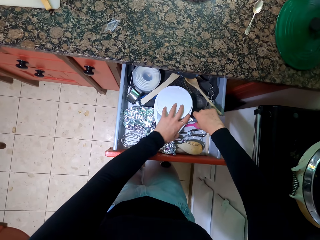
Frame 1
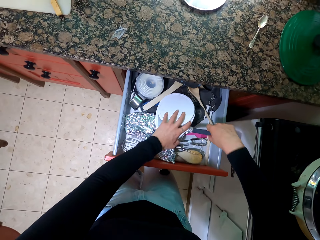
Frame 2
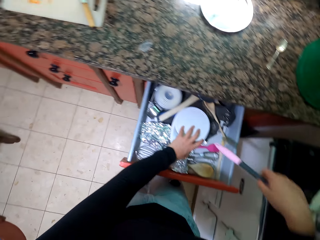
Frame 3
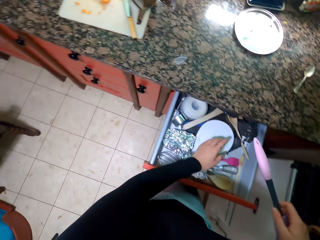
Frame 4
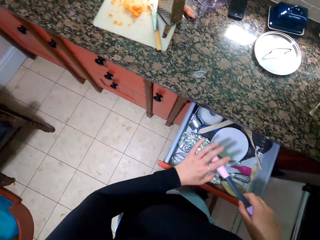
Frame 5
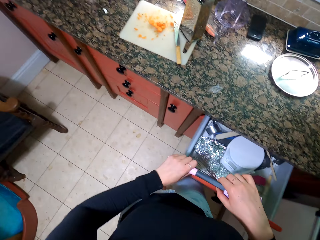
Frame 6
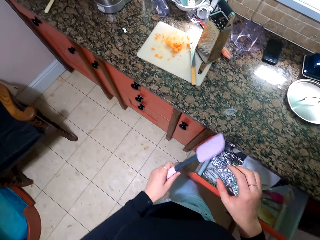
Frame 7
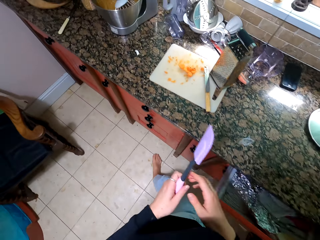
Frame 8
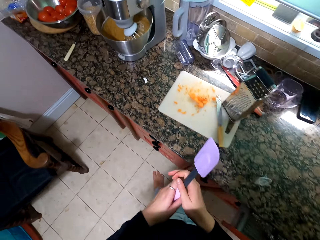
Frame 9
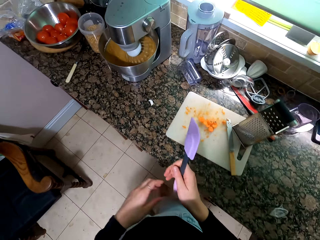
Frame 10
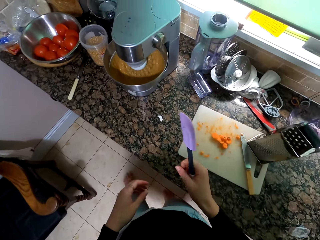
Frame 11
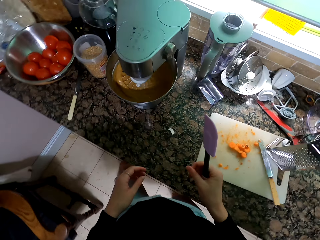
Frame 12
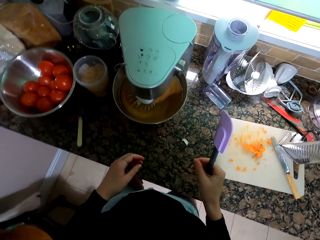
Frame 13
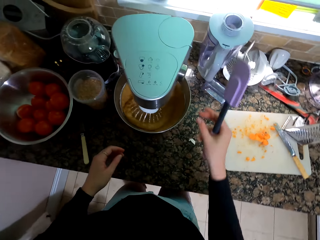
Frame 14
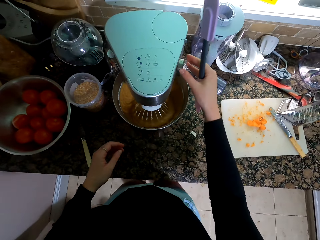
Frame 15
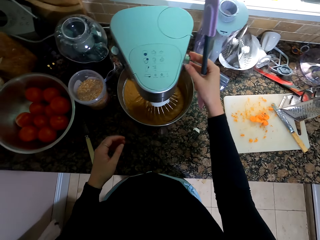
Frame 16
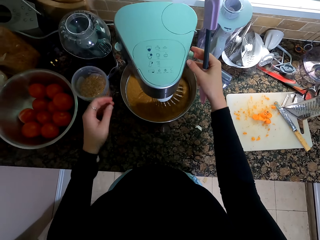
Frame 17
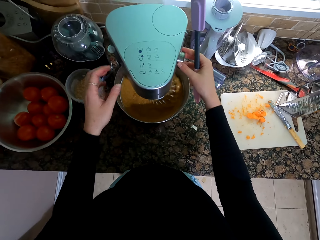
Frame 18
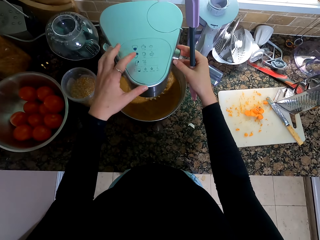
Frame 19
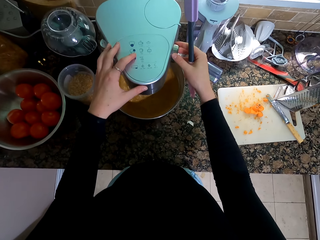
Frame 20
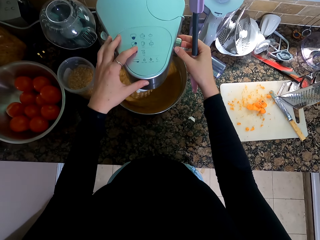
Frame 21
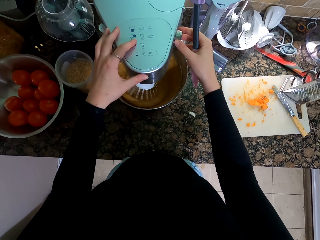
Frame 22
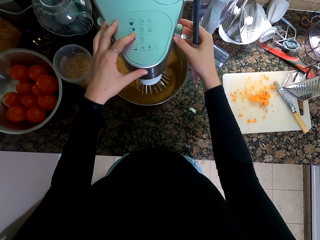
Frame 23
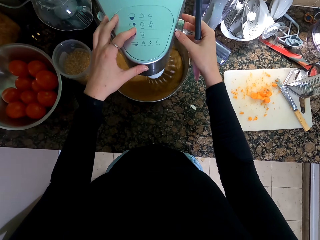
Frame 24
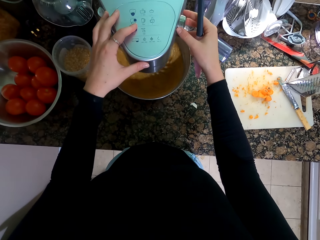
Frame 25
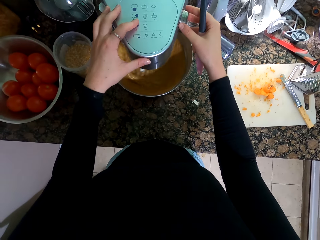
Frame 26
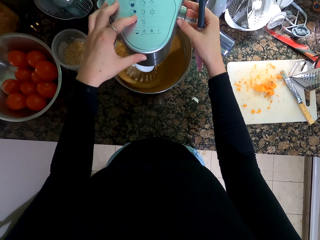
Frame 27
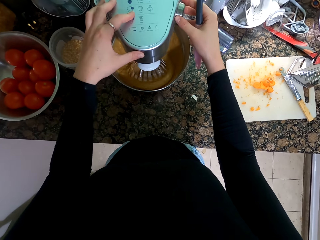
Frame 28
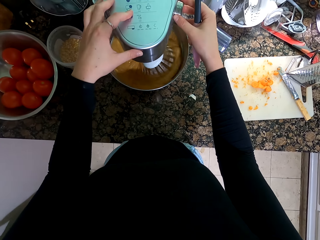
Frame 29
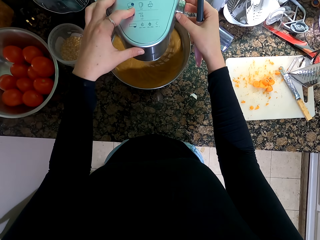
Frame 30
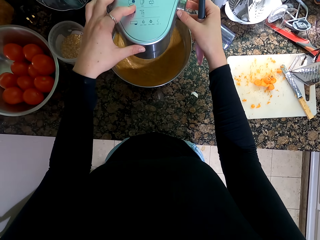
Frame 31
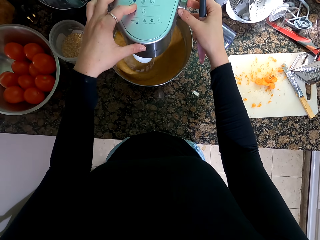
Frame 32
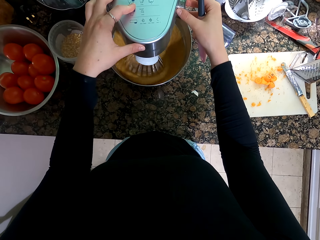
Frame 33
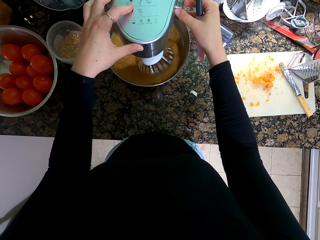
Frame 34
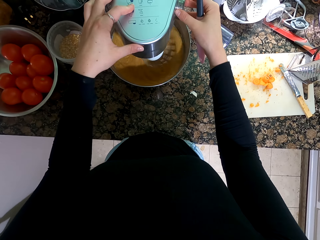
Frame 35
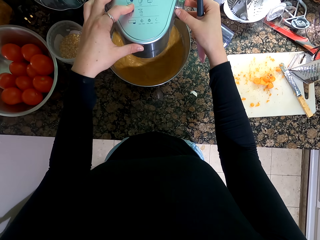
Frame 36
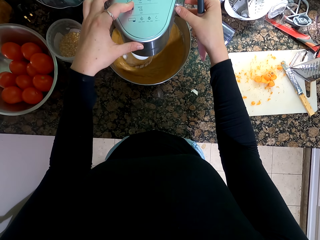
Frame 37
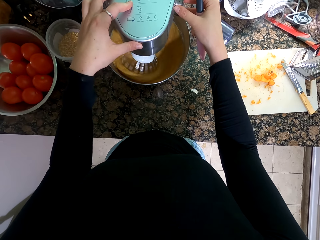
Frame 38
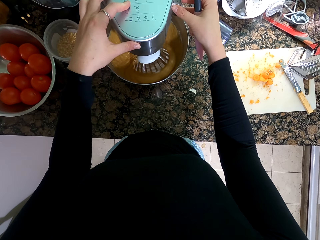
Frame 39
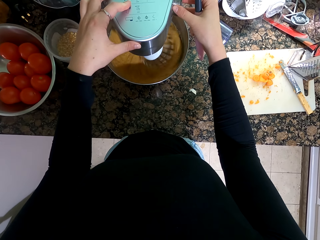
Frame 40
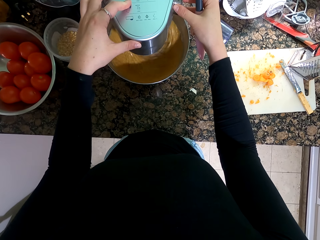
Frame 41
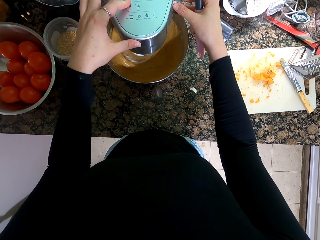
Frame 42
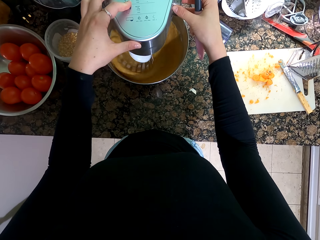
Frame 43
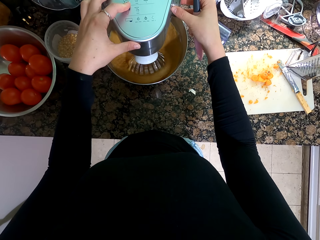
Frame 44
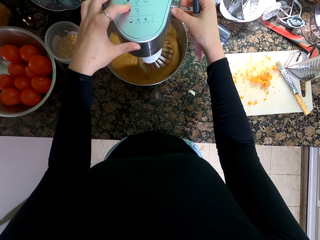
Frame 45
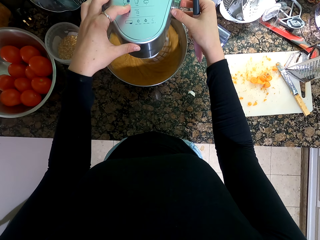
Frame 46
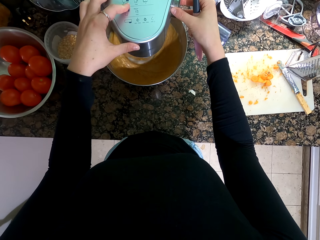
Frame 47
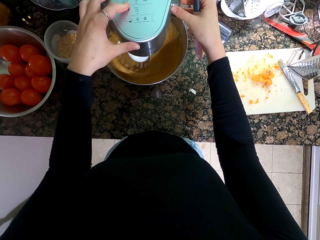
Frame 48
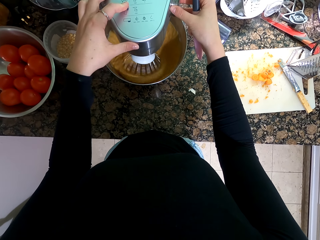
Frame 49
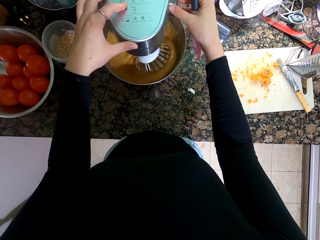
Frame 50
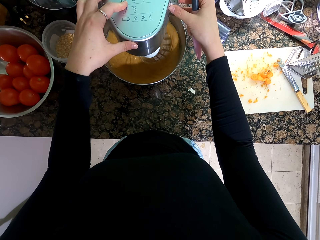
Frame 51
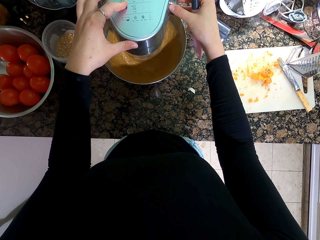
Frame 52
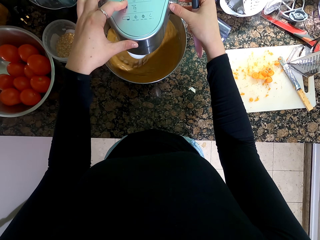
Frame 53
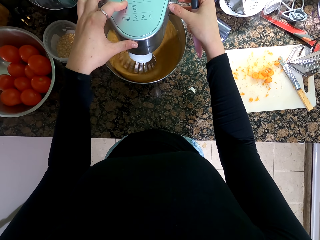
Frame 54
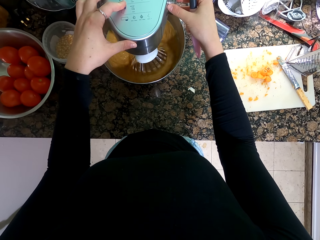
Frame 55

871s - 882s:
The camera wearer picks up the scraper. They push the drawer. They hold the scraper with the other hand. They increase the speed of the blender. They hold the knob.

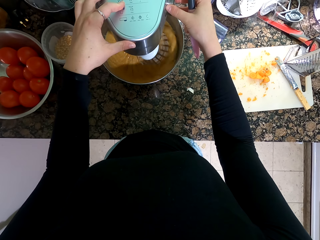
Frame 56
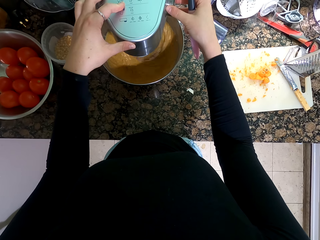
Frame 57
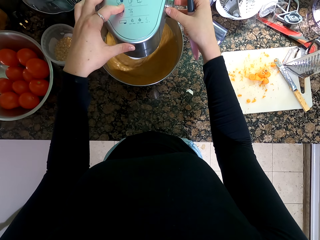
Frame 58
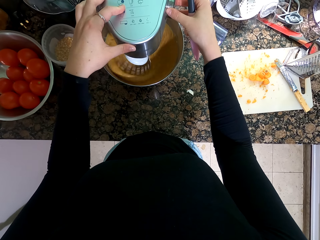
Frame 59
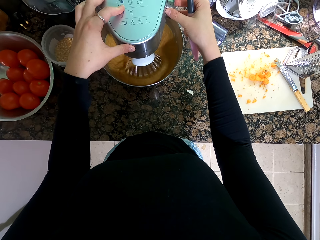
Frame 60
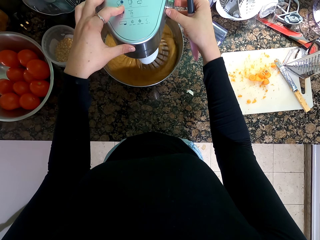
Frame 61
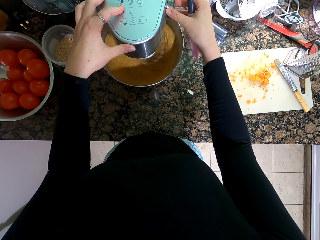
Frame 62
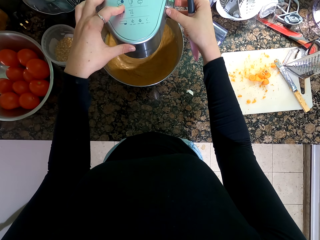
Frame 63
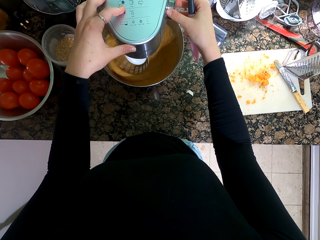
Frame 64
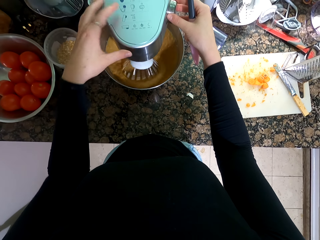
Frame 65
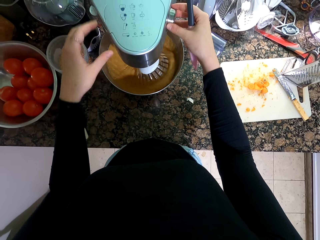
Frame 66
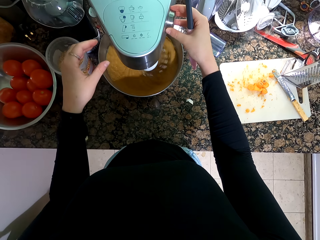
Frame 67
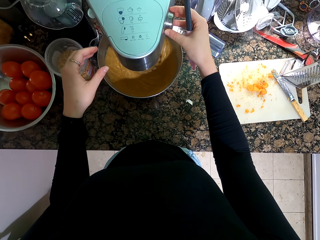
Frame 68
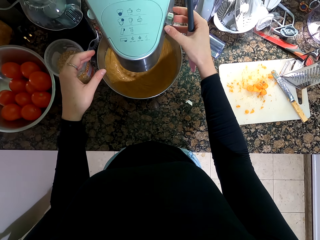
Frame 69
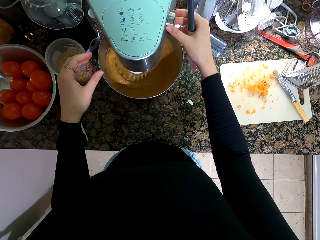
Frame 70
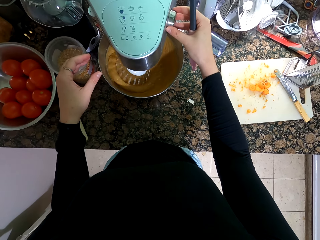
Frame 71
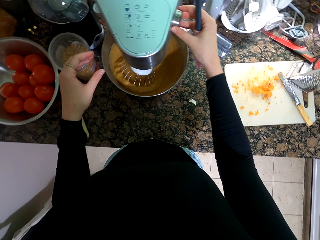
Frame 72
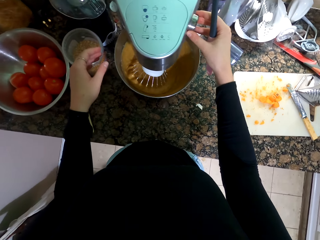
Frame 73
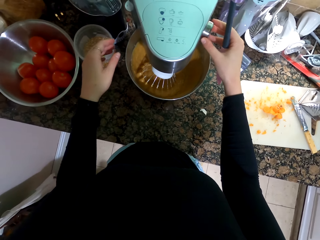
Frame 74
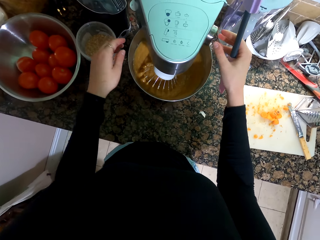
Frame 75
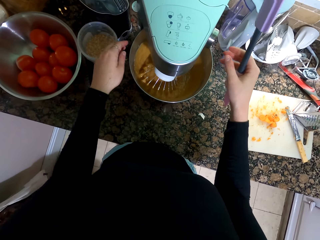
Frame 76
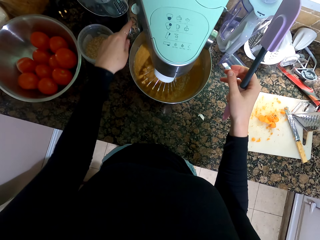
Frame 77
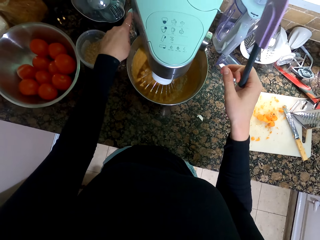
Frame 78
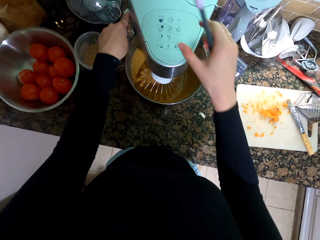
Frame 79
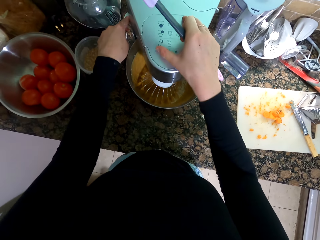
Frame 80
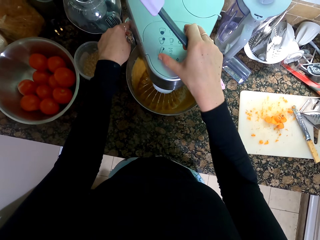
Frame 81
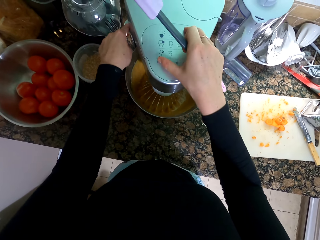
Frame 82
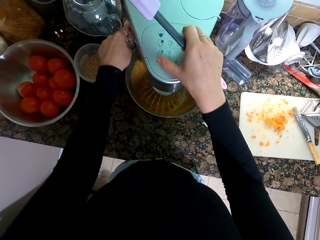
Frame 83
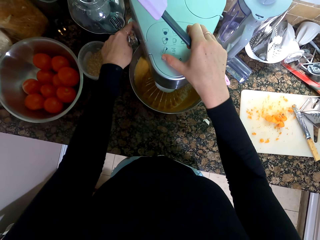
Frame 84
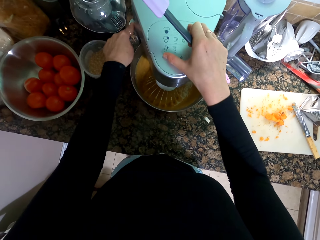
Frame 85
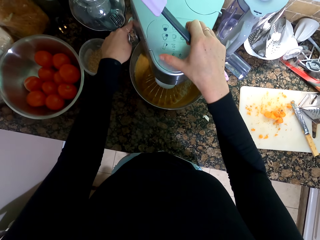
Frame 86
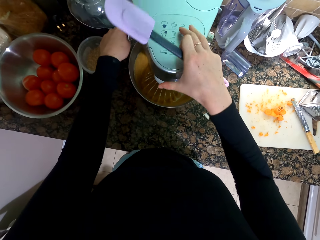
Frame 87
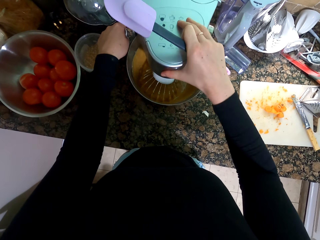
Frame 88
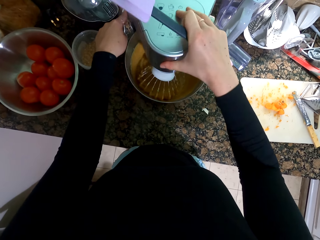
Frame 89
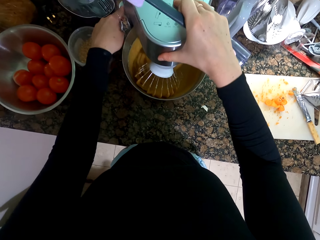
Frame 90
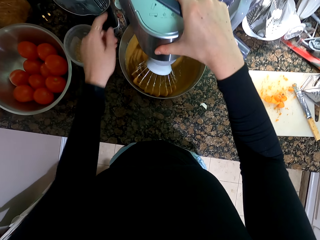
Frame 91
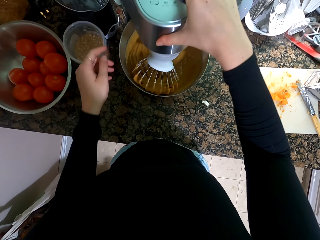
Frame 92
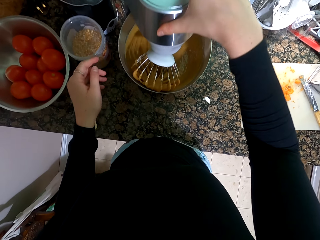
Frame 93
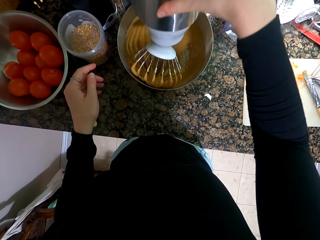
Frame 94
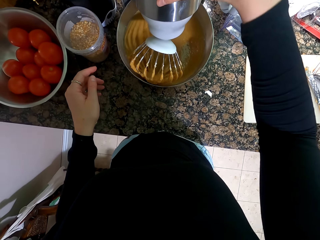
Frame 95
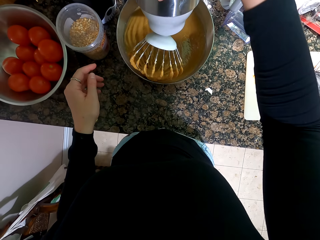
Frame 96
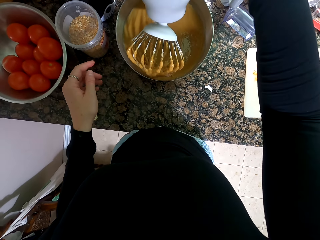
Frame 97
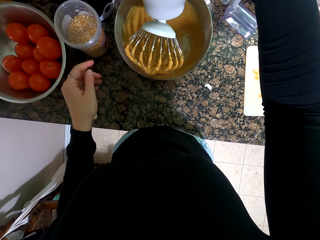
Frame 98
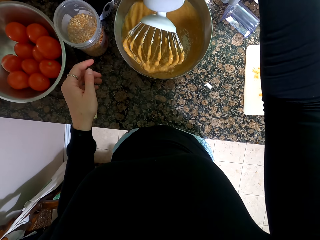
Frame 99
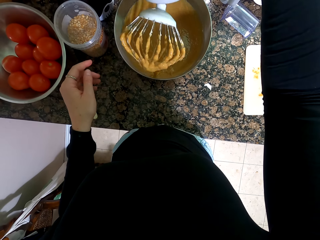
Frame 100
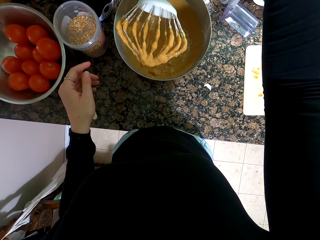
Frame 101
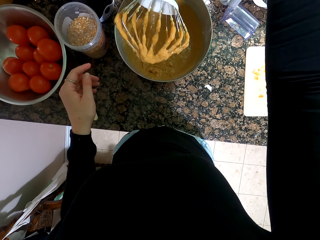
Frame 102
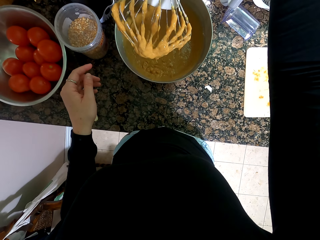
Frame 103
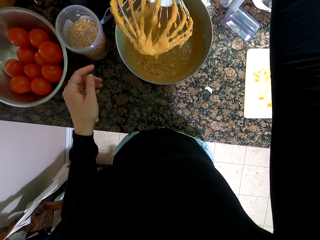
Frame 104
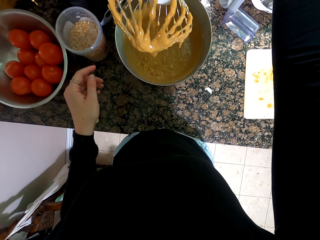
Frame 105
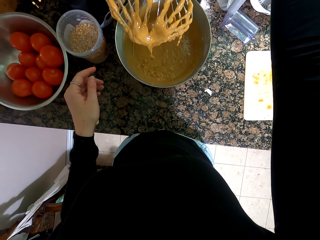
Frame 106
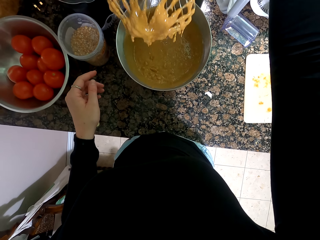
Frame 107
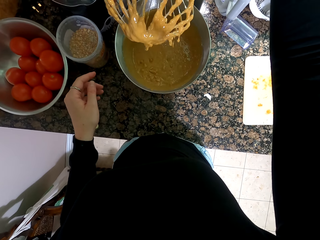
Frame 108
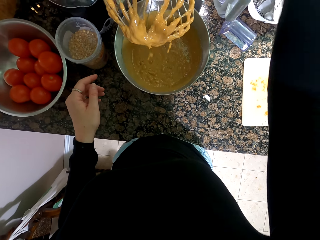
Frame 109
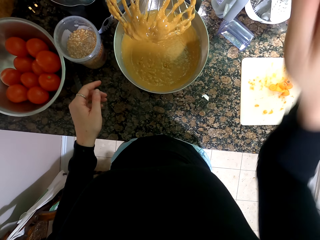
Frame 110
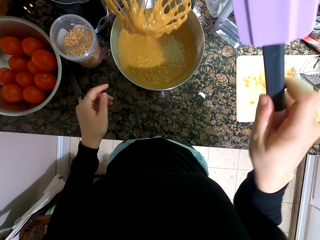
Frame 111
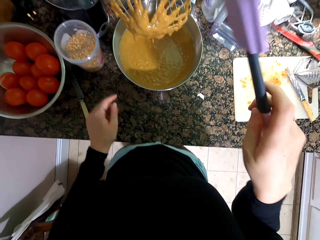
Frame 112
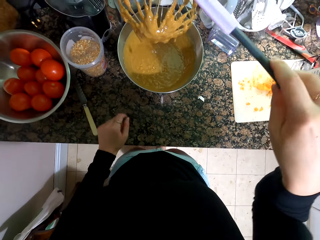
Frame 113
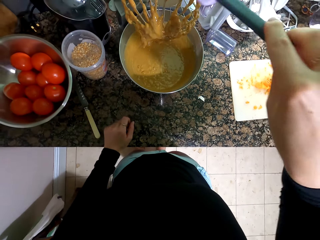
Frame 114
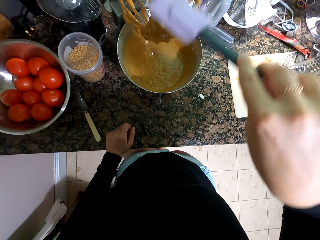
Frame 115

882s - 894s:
The camera wearer turns off the blender. They lift the front cover.
